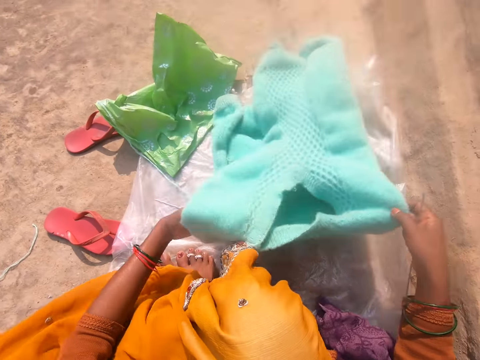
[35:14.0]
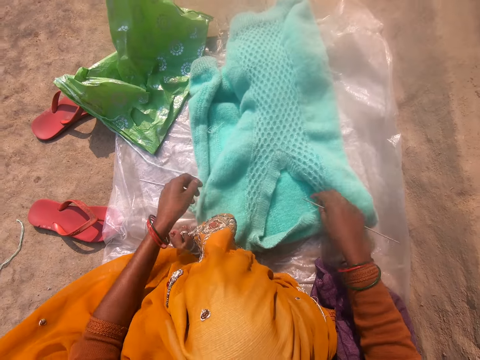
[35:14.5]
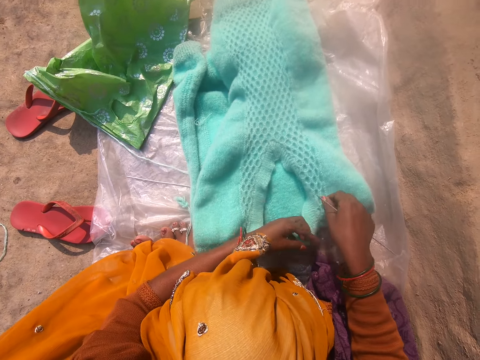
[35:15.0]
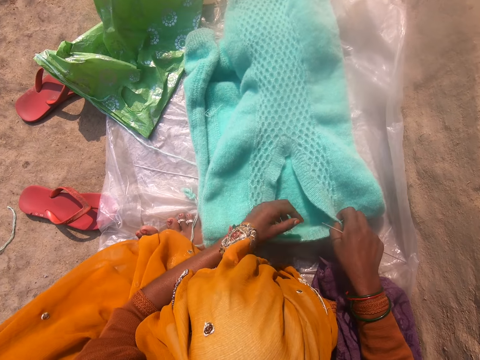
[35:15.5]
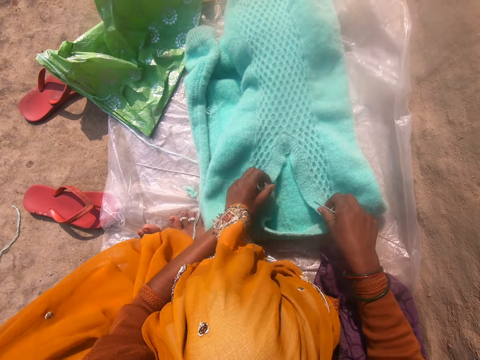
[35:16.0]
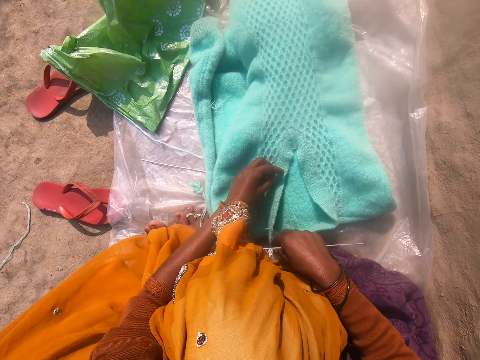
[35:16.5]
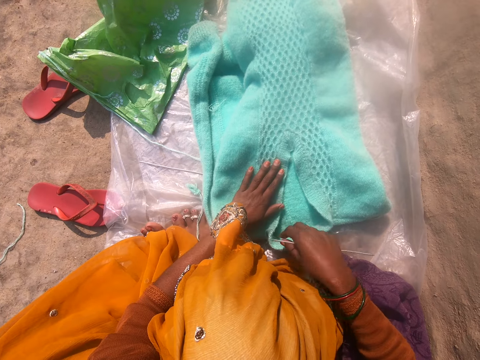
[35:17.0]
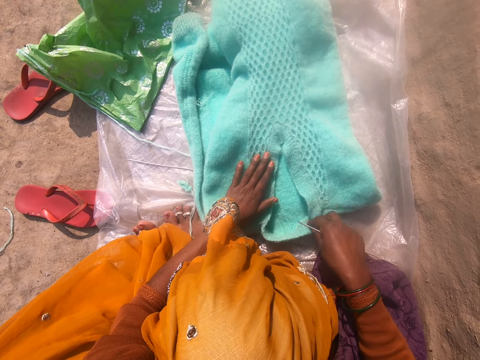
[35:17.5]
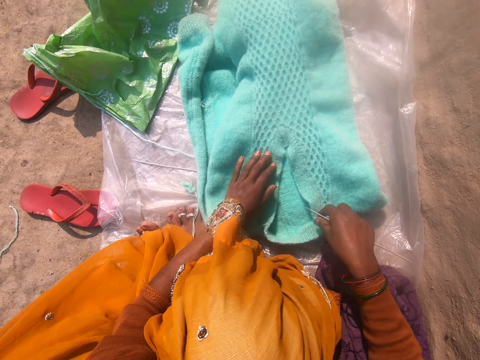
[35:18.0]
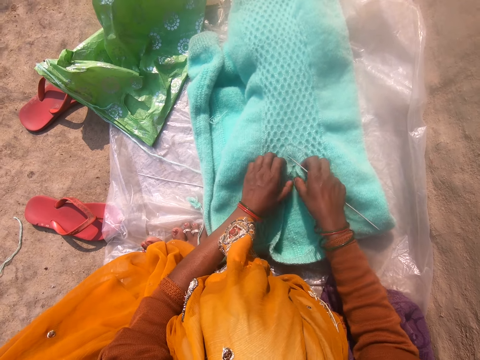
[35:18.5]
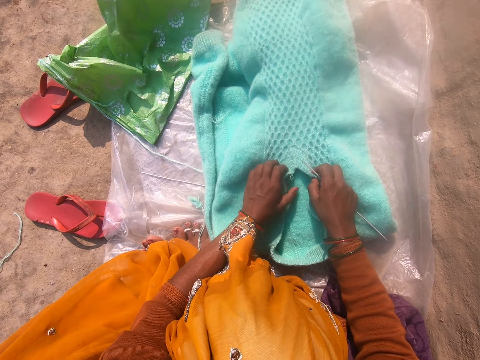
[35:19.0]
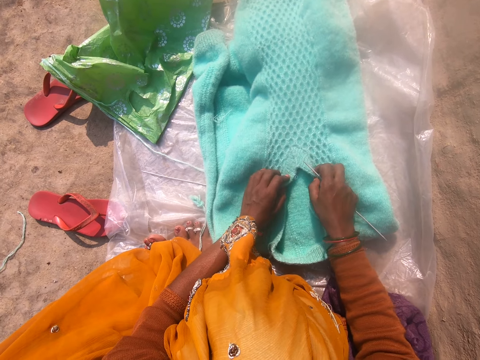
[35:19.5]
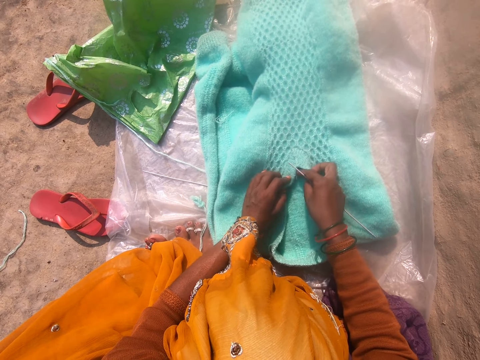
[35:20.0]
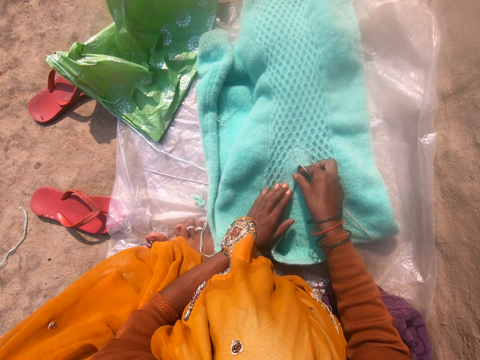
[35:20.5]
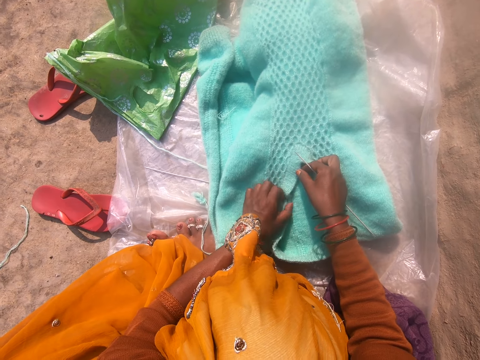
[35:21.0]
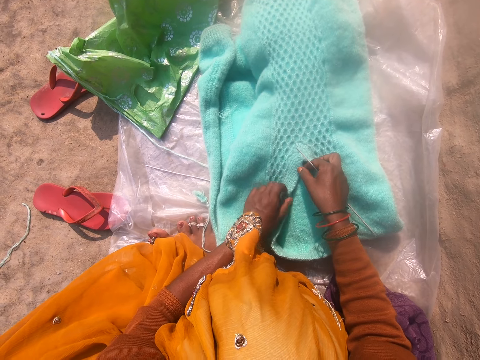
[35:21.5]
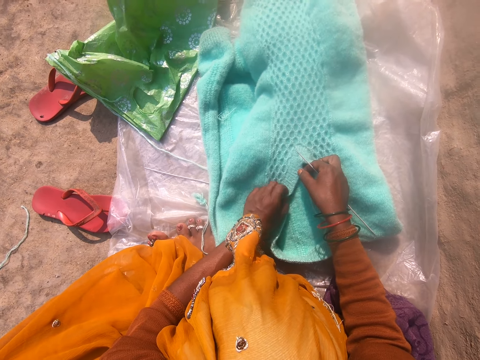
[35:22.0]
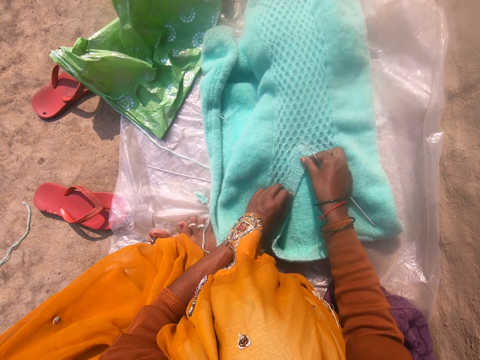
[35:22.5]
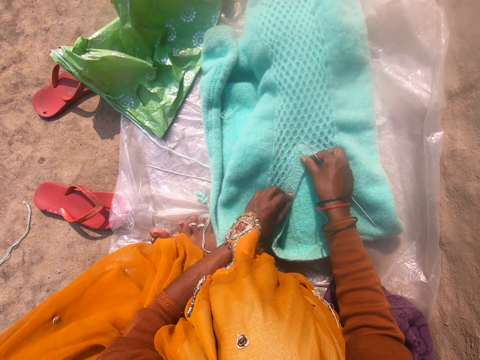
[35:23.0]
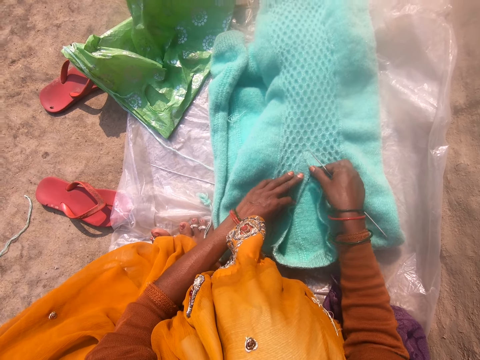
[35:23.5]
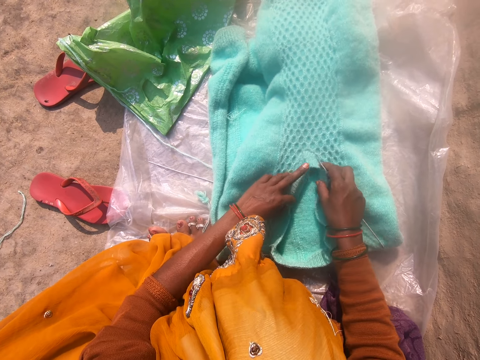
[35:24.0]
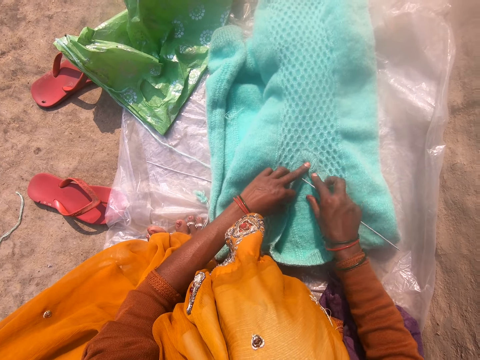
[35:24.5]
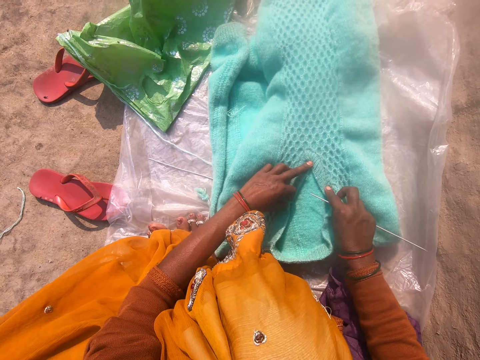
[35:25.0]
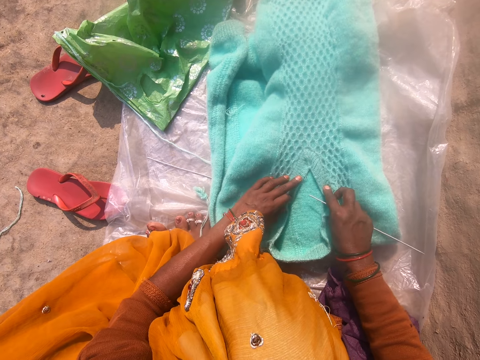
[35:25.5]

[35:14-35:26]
The camera wearer puts the garment down. They straighten the cardigan with both hands. They stretch the garment.

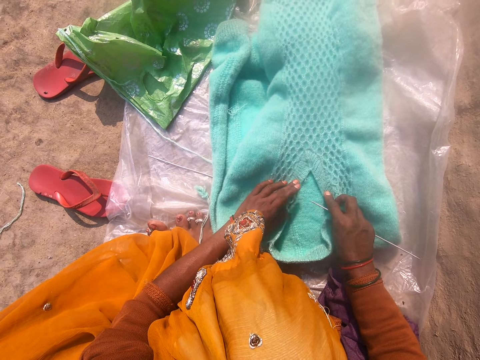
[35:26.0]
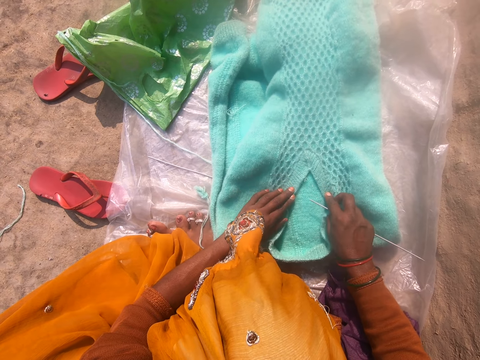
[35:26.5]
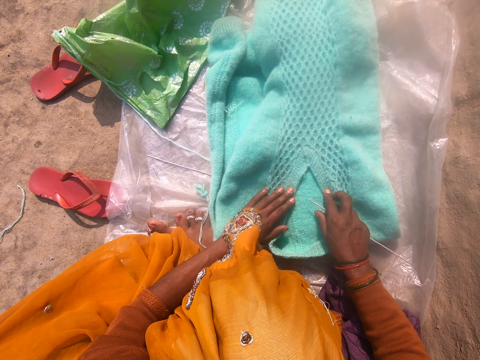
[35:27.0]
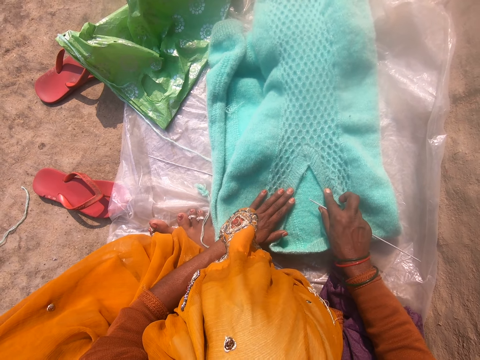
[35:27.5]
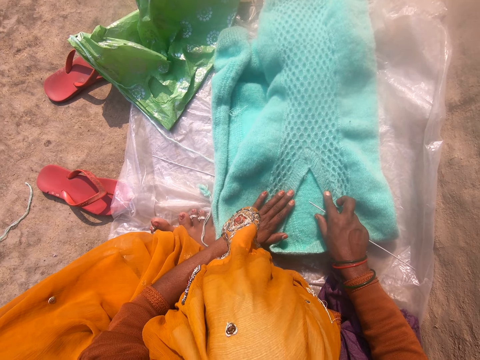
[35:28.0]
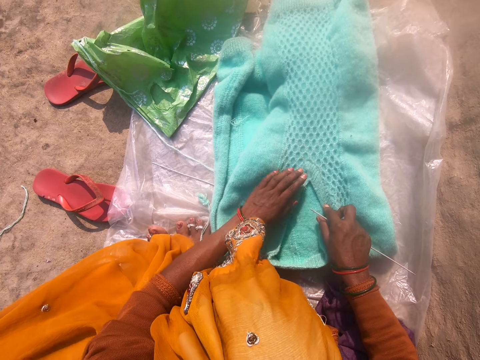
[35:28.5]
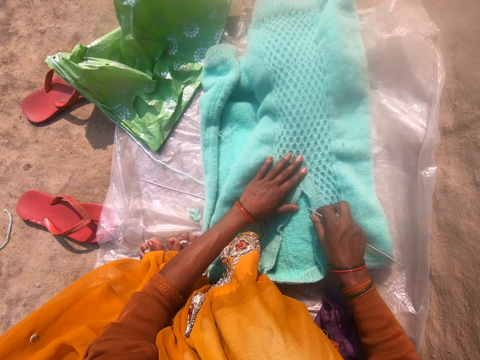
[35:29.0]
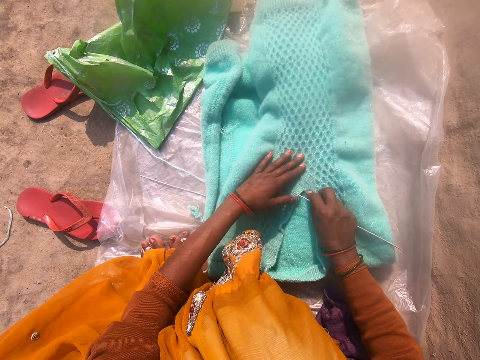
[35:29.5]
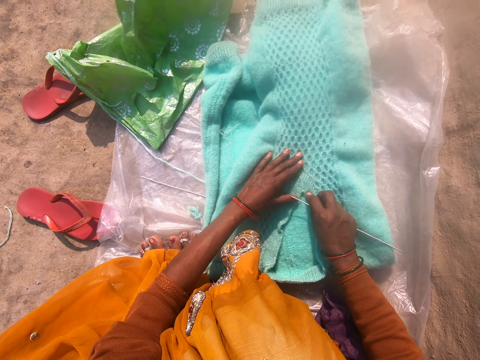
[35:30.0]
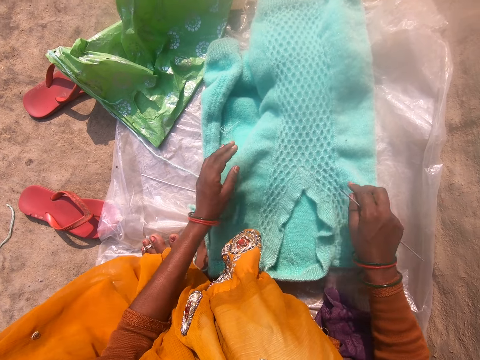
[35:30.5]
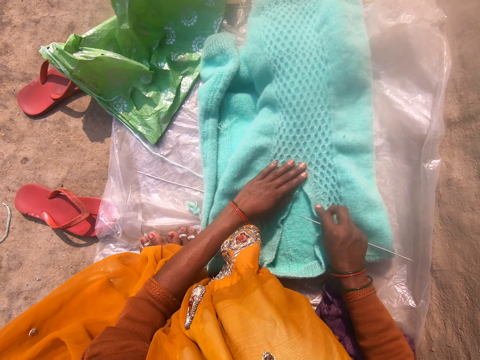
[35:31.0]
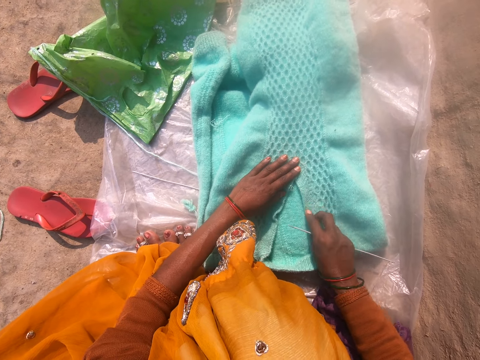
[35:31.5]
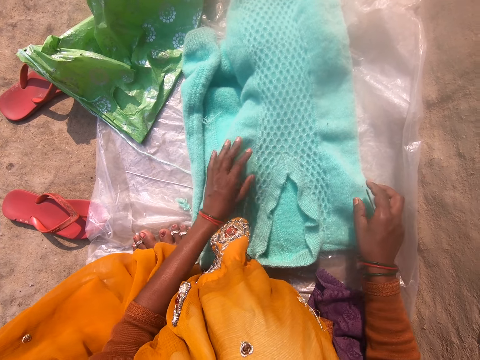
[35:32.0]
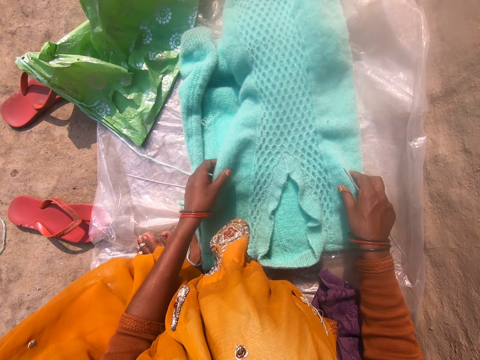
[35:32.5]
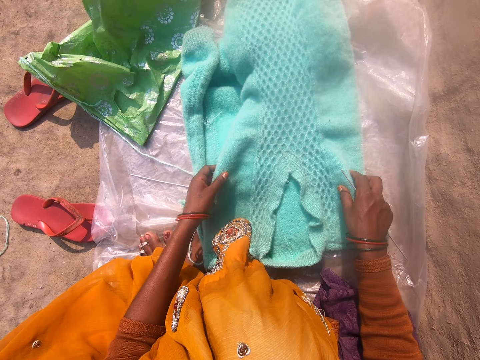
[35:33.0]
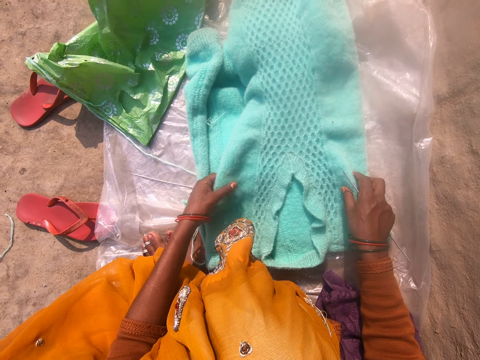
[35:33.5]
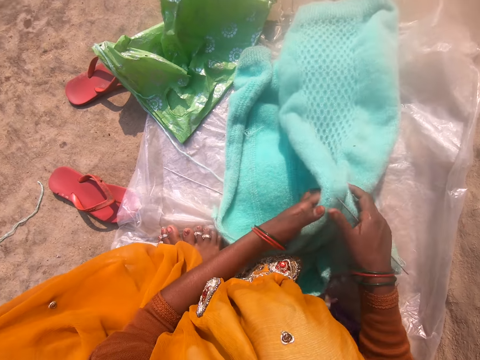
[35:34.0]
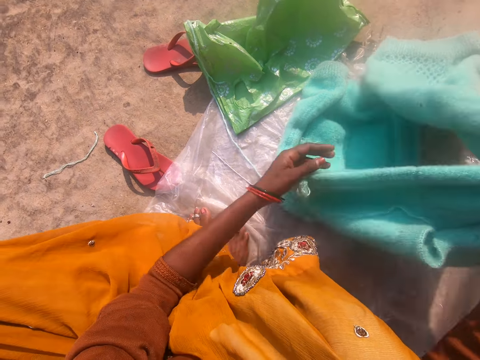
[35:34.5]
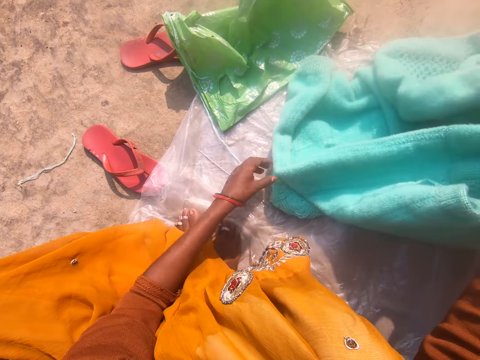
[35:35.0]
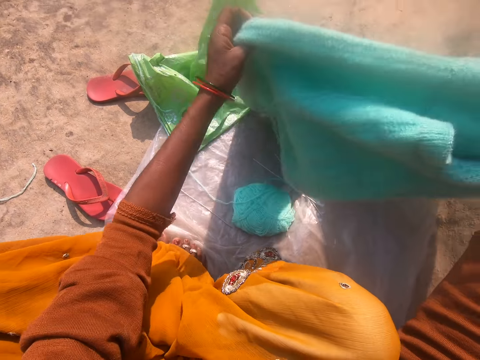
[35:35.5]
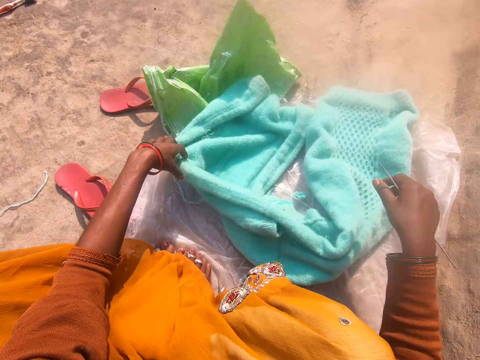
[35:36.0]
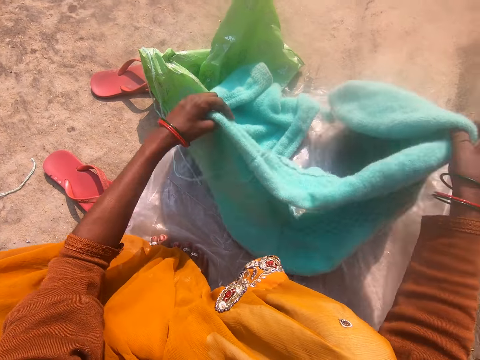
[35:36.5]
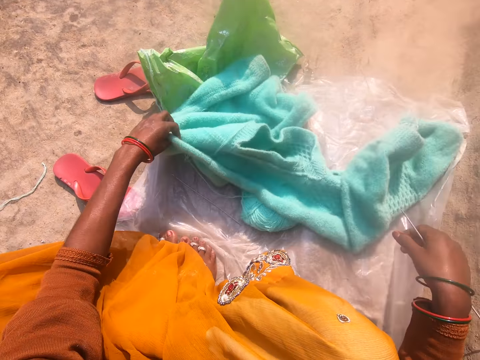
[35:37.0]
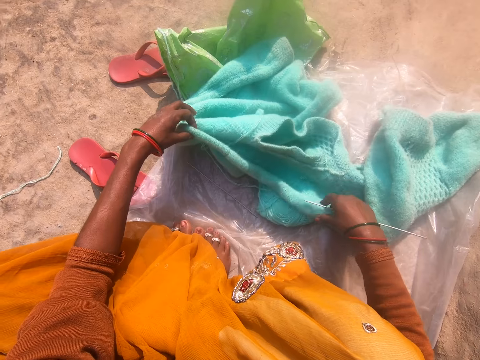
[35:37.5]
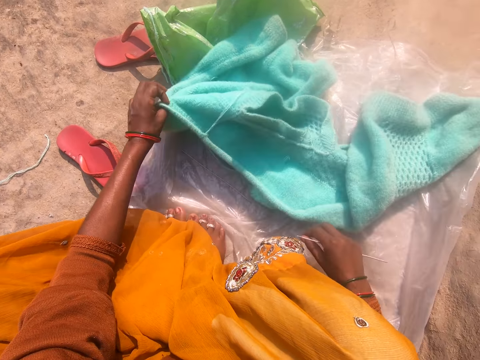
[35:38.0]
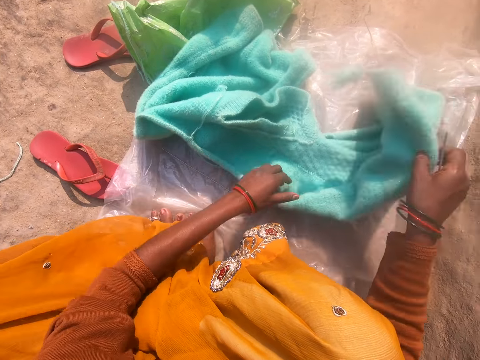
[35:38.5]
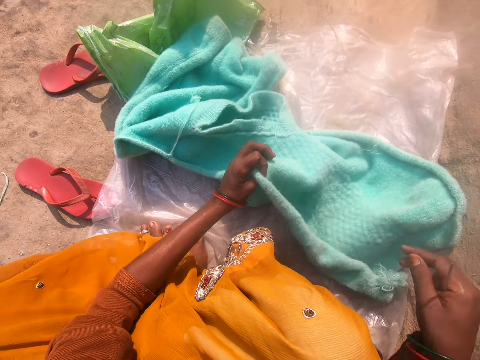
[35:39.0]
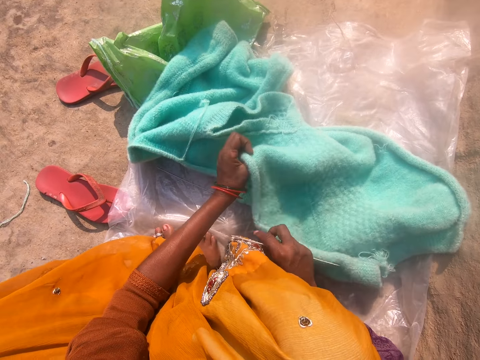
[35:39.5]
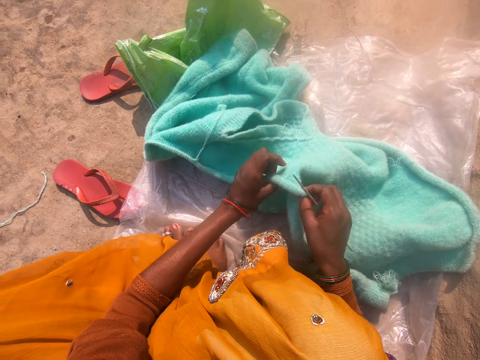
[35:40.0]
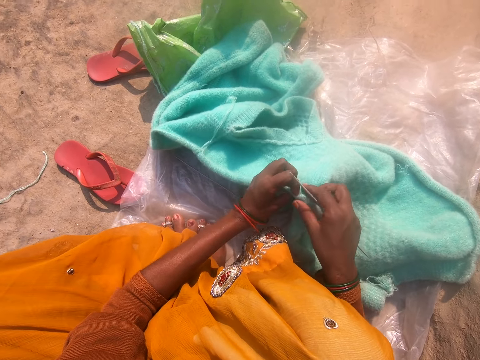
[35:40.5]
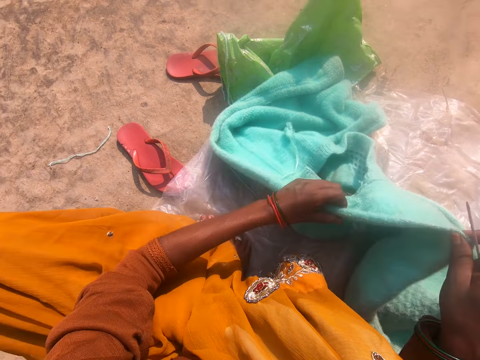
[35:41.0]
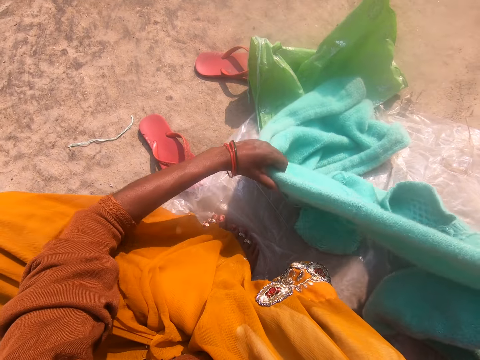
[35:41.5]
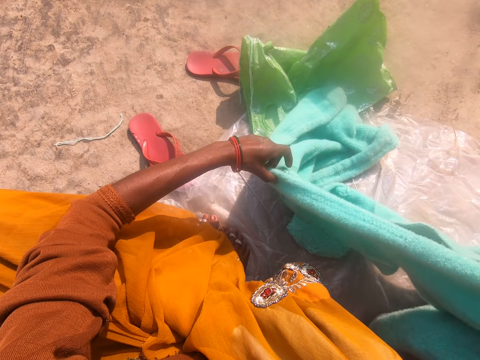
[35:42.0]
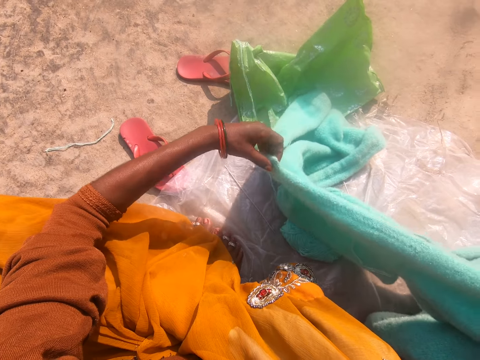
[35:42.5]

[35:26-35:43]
The camera wearer stares at the garment. They stretch the garment, stare at the garment, and lift the garment. They turn the cardigan inside out with both hands. They put the garment down, lift the garment, put the garment down, stretch the garment, turn the garment, stretch the garment, and lift the garment.
